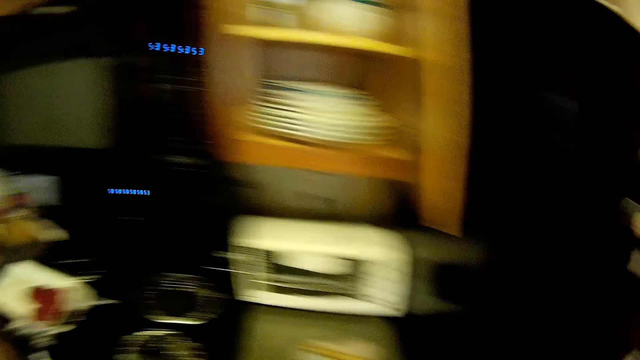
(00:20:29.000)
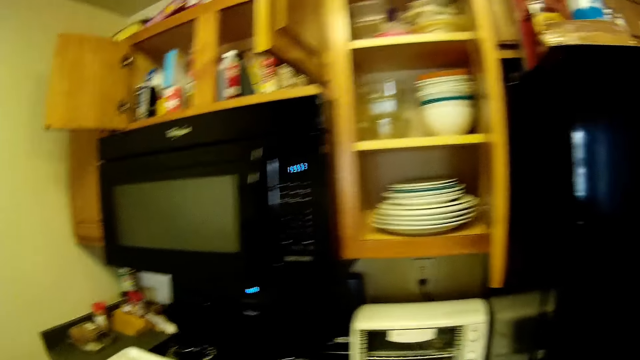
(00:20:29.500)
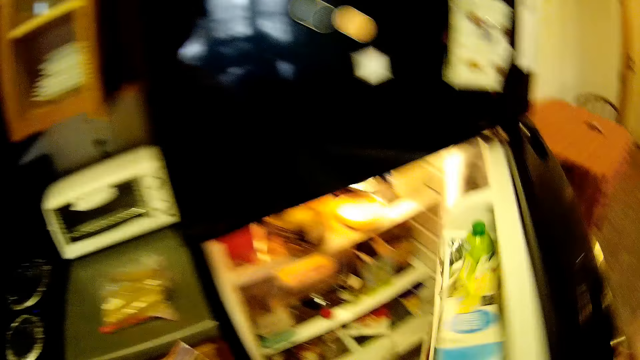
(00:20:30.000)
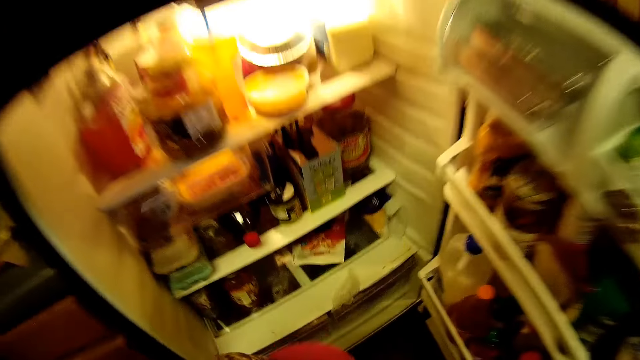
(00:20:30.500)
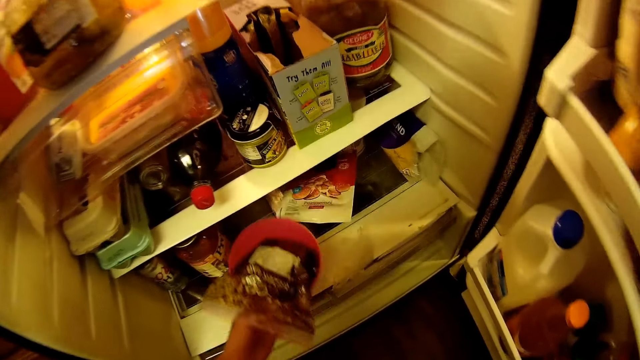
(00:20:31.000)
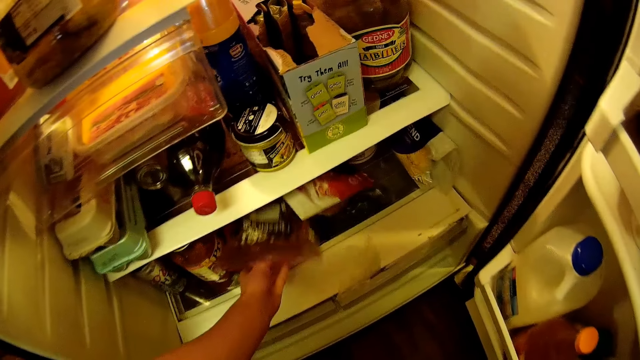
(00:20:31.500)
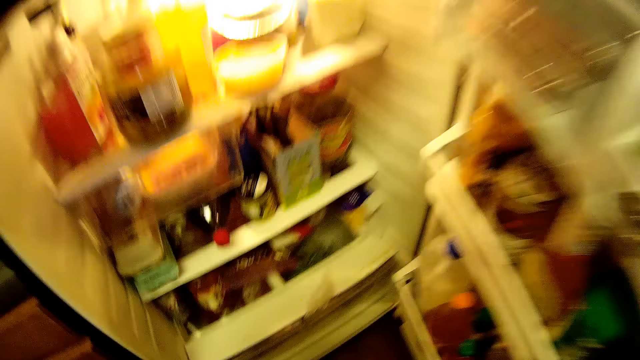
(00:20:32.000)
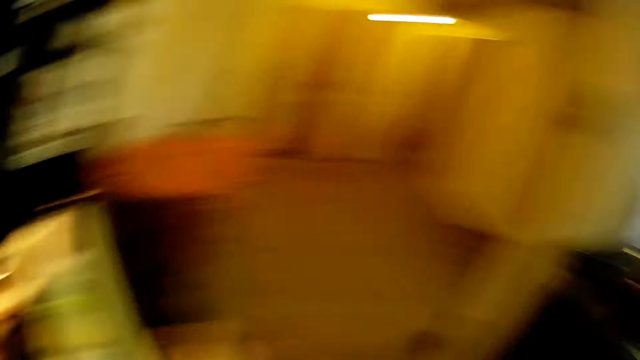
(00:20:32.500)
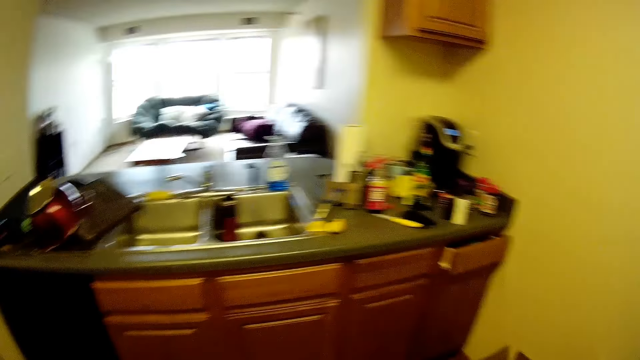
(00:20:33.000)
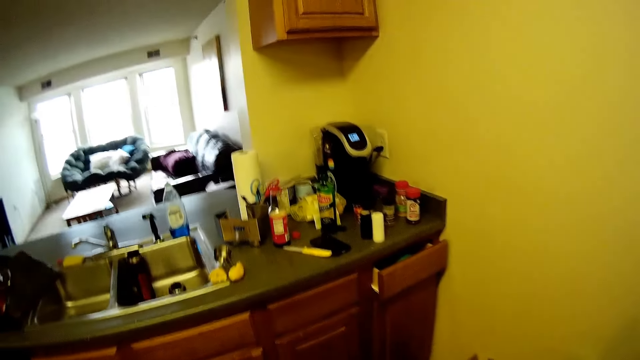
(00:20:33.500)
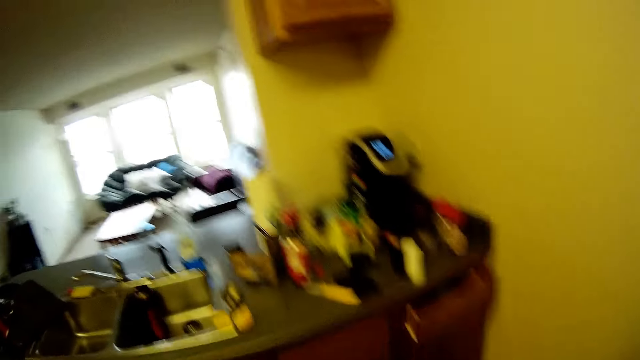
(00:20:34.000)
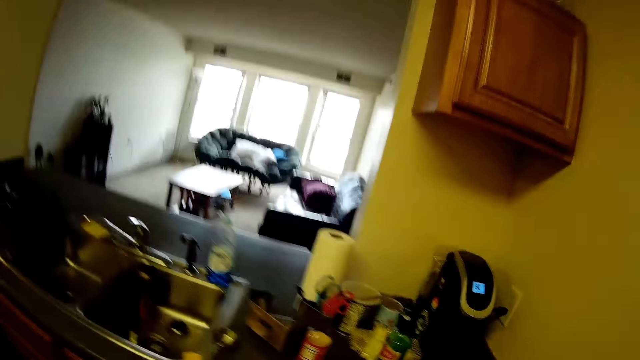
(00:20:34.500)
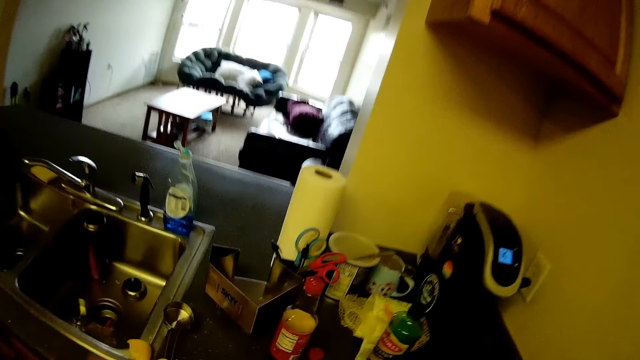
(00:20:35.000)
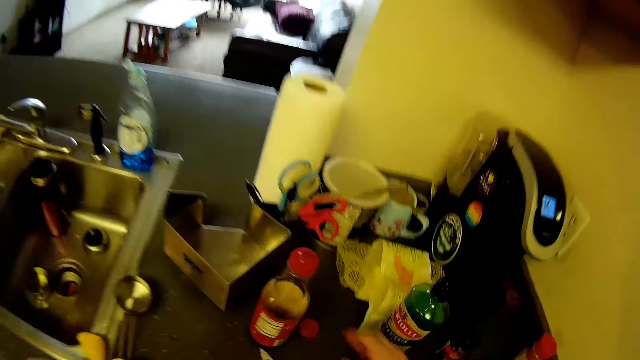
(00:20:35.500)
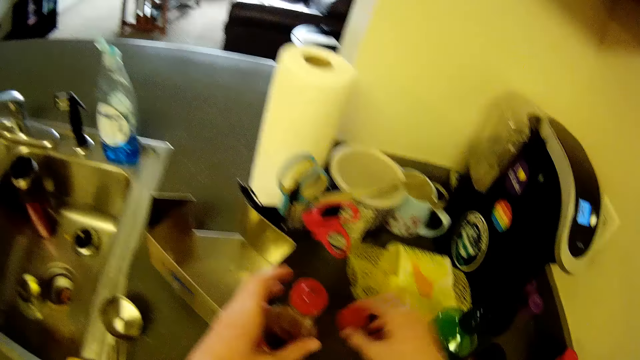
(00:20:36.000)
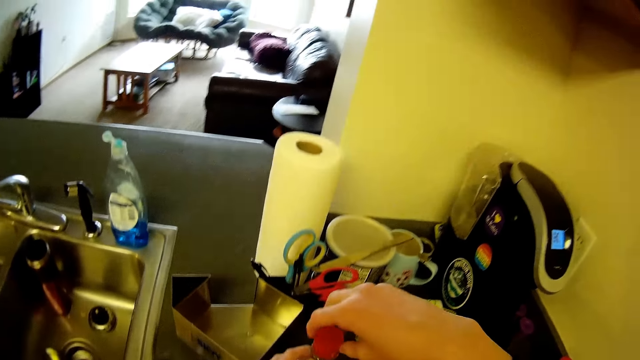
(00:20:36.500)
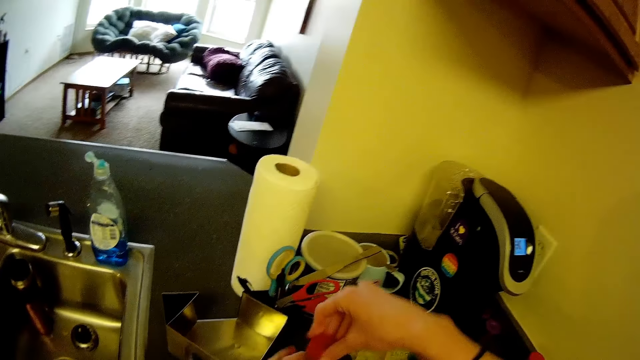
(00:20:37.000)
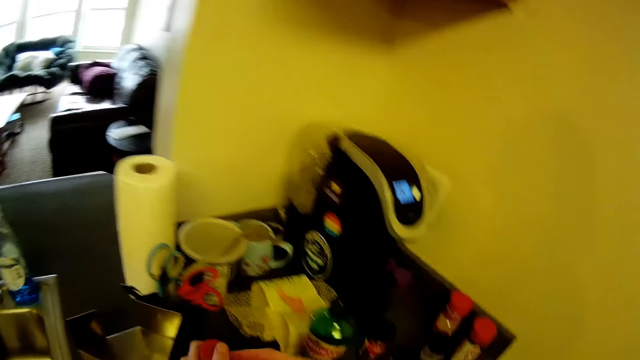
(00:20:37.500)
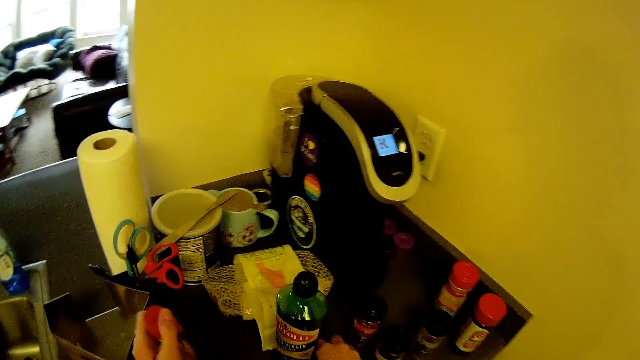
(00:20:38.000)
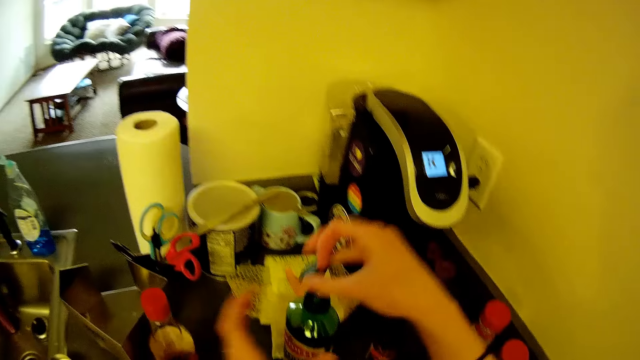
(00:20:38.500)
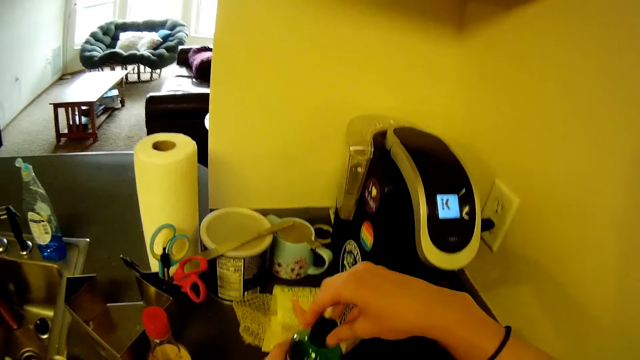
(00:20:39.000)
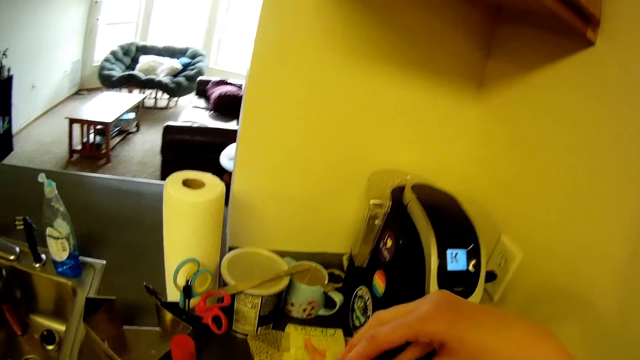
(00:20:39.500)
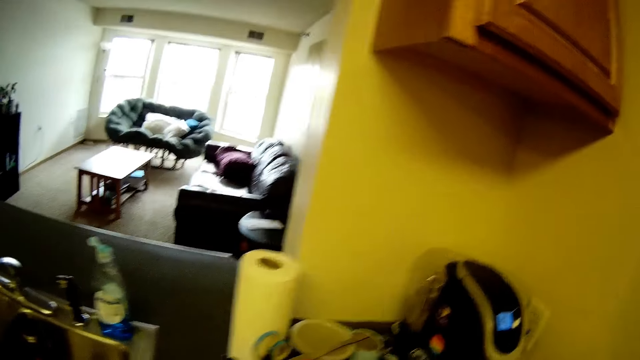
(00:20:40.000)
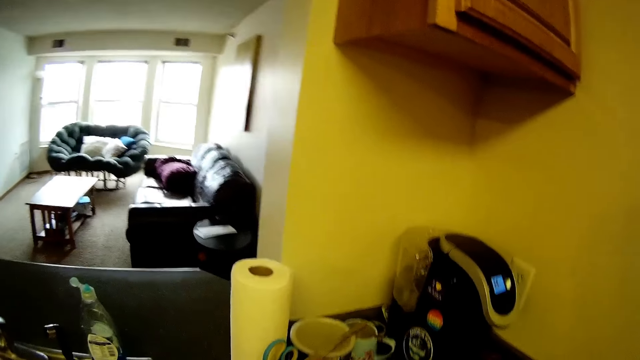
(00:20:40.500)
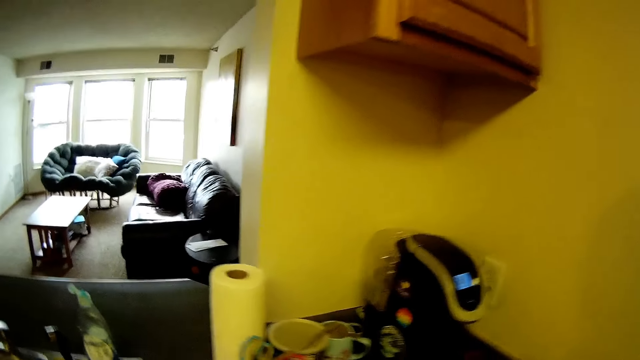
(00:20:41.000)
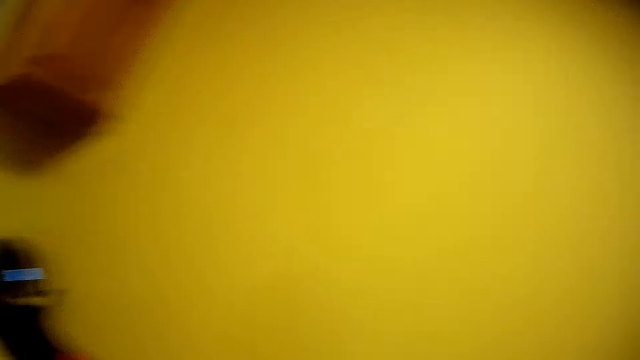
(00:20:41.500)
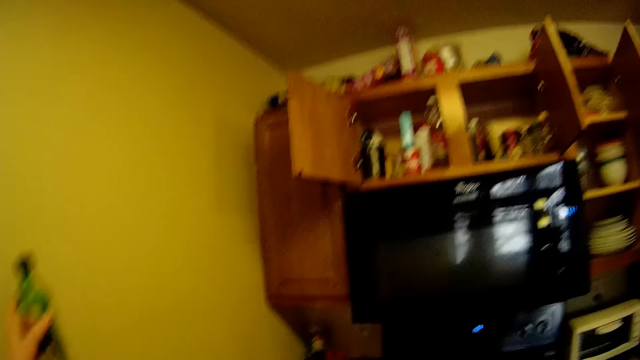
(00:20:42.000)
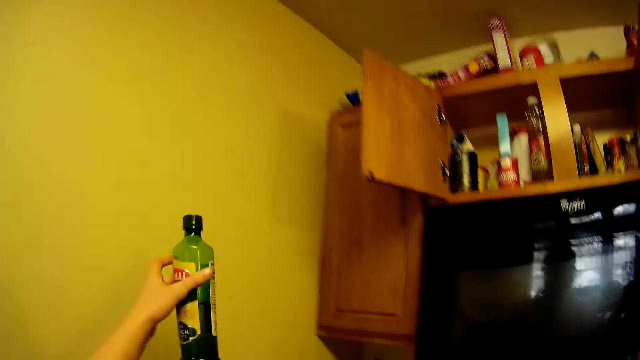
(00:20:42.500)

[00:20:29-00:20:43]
The camera wearer moves the camera around. He opens a fridge with his right hand. He places the bowl with the zipper bag in it into the fridge shelf. He closes the fridge with his right hand. He moves the camera around and walks around the house. He picks up a cover on top of the kitchen cabinet with his right hand. He closes a bottle of tomato paste on top of the kitchen cabinet with the cover in his right hand. He picks up another cover on top of the kitchen cabinet with his right hand. He closes another bottle, the Bertolli olive oil bottle, on top of the kitchen cabinet with the cover in his right hand. He moves the camera around. He picks up two bottles from the kitchen cabinet with his hands.

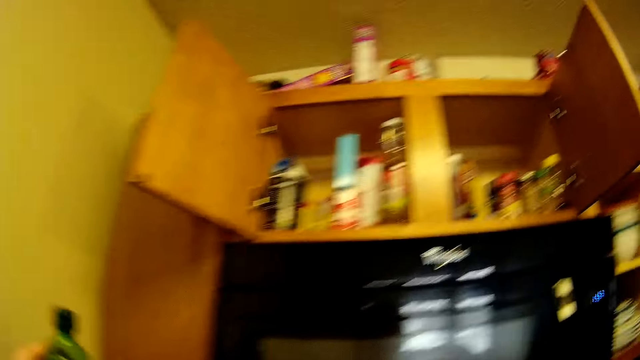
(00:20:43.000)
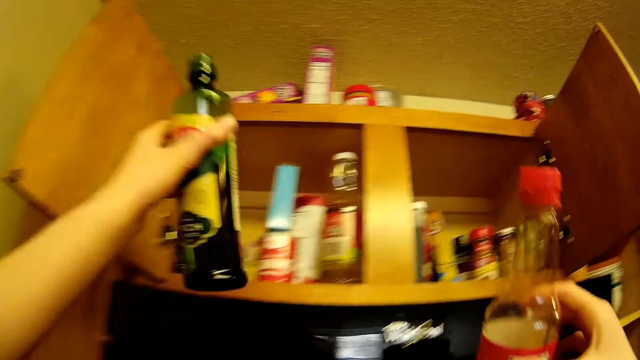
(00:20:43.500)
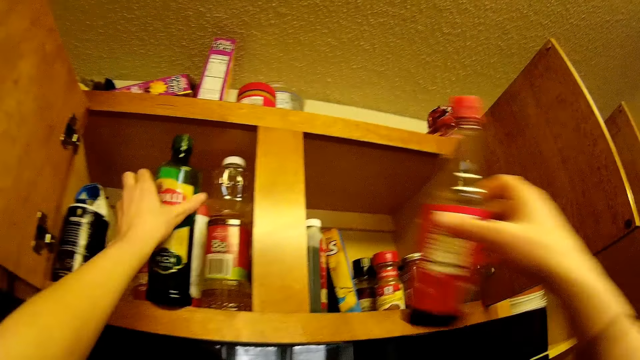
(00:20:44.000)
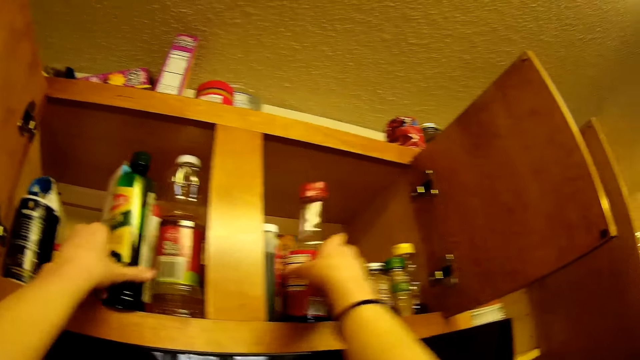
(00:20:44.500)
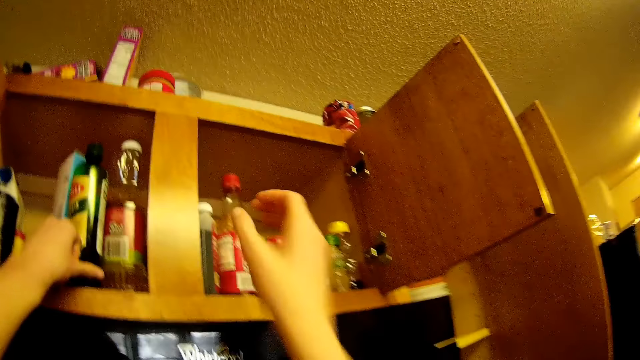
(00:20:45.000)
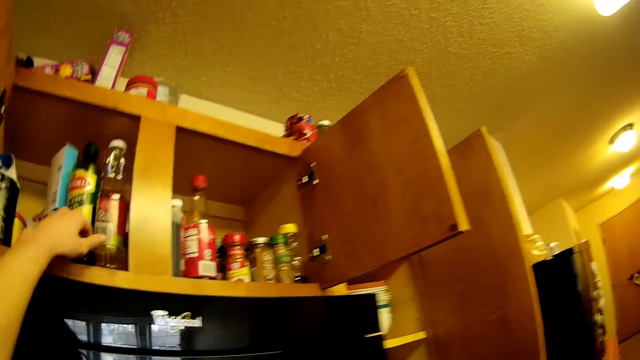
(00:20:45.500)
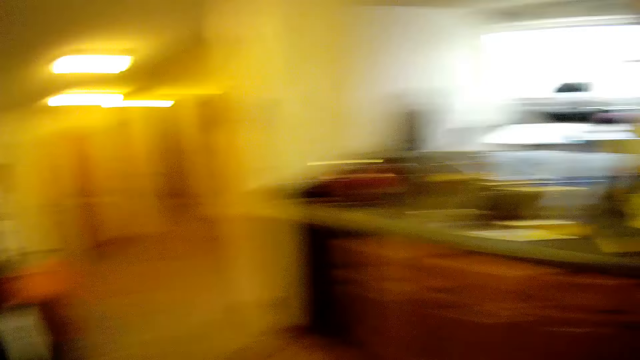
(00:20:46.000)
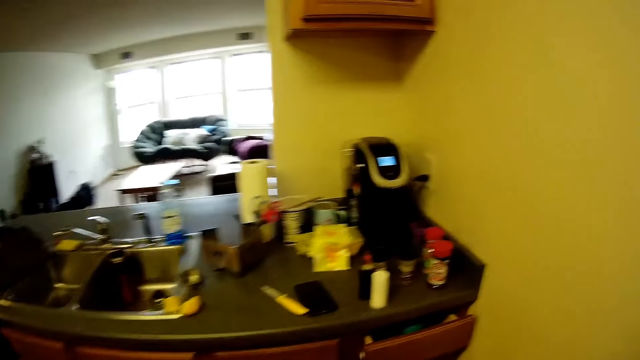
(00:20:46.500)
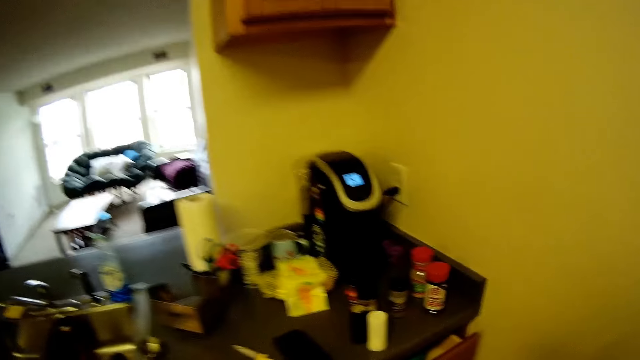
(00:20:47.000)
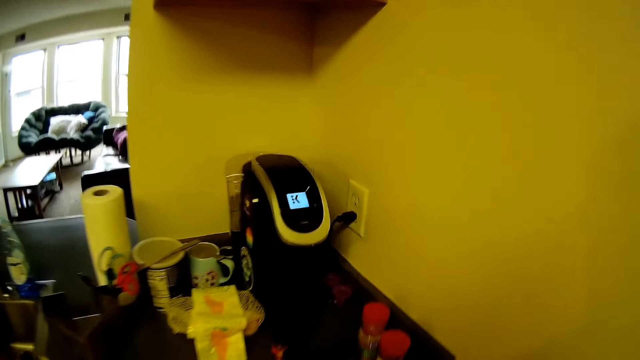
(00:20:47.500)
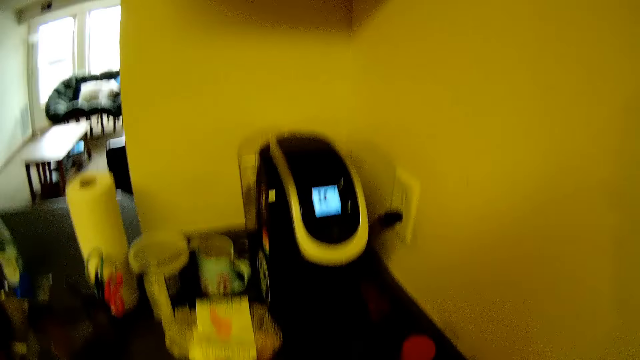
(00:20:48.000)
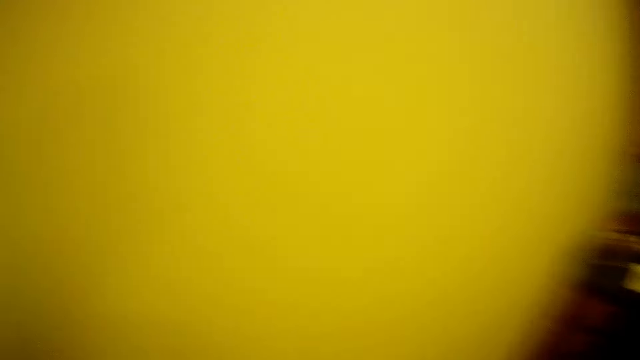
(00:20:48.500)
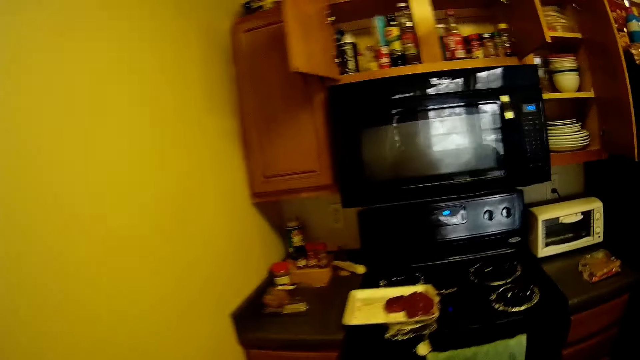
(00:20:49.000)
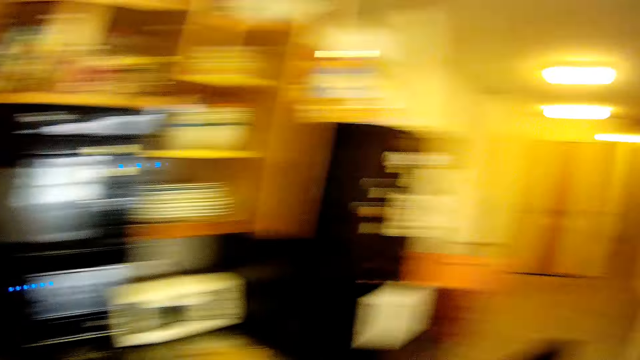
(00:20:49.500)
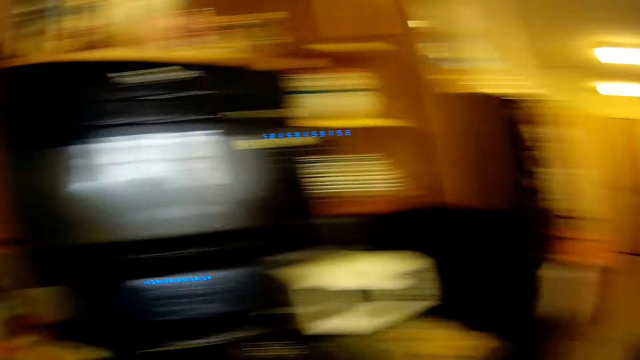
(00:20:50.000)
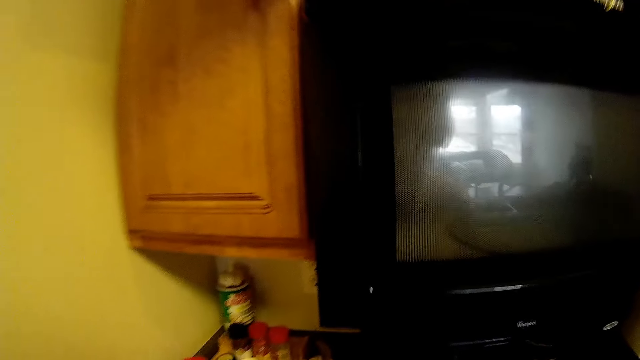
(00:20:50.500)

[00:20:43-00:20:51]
The camera wearer holds a Bertolli olive oil bottle. He holds a tomato paste bottle. He puts the Bertolli olive oil bottle in another compartment of the kitchen cabinet and puts the tomato paste bottle in the cabinet. He moves the camera around. He picks two containers of spices, or spice tins, with his hands from the kitchen cabinet. He moves the camera around.
